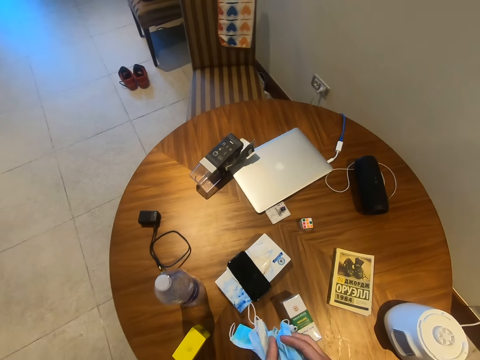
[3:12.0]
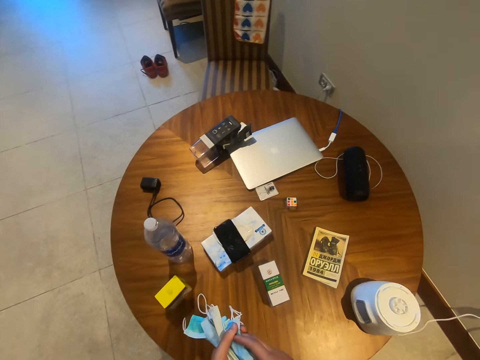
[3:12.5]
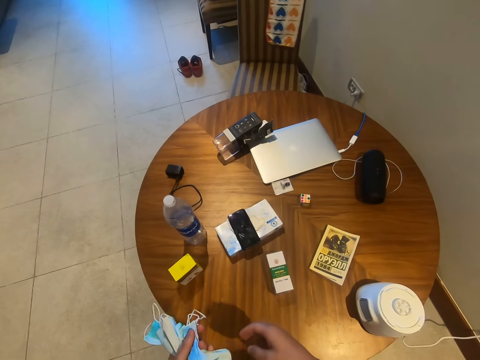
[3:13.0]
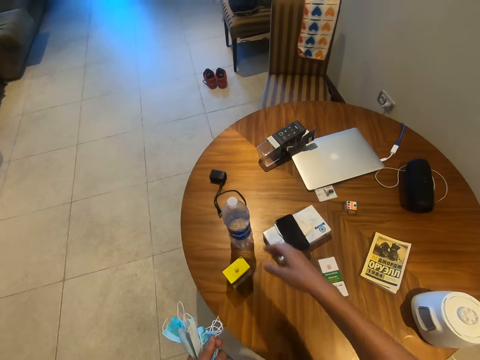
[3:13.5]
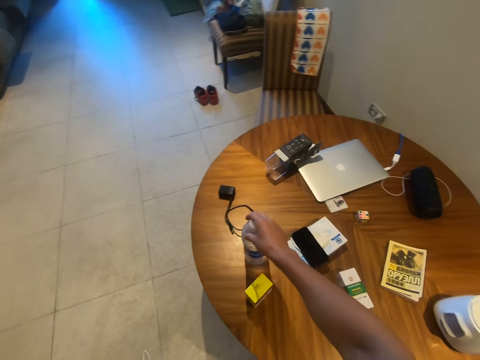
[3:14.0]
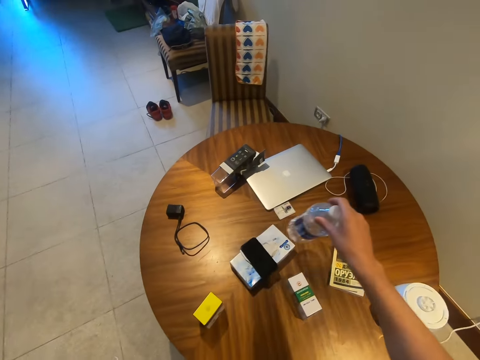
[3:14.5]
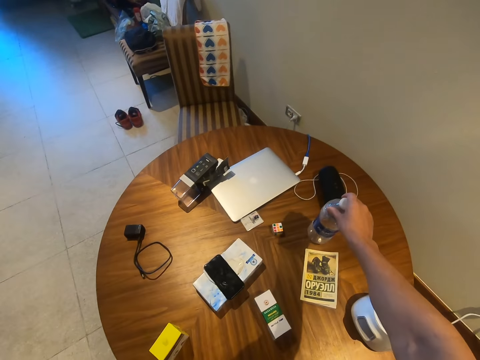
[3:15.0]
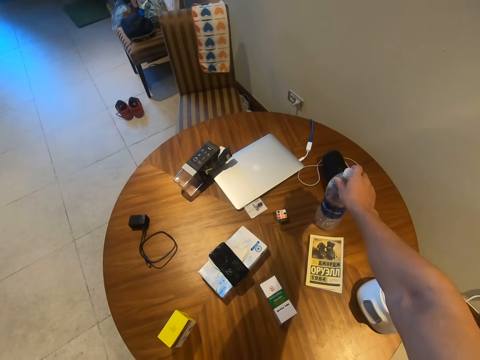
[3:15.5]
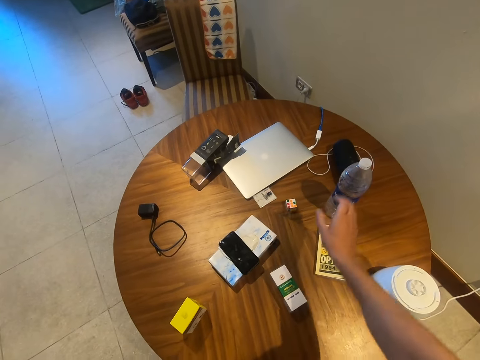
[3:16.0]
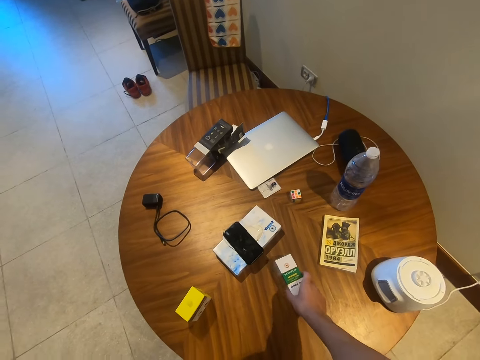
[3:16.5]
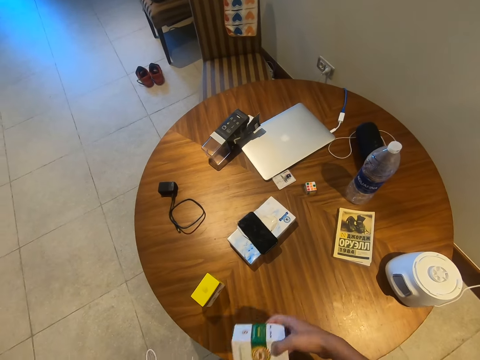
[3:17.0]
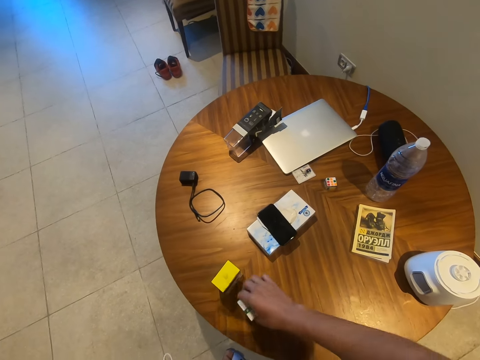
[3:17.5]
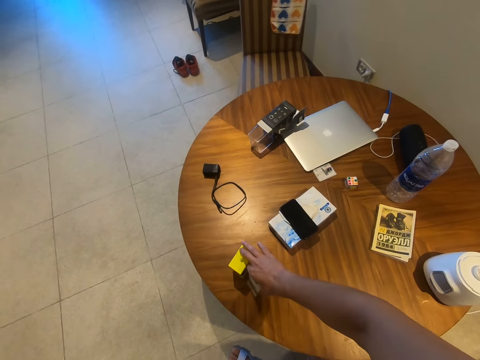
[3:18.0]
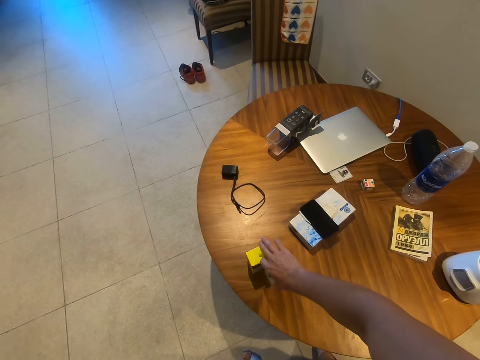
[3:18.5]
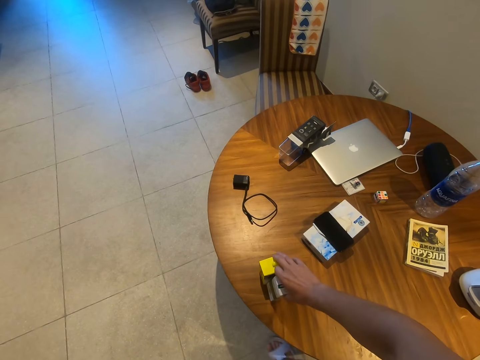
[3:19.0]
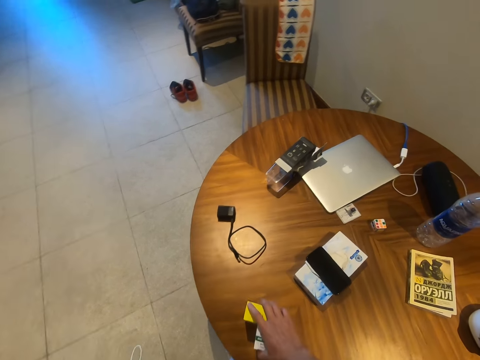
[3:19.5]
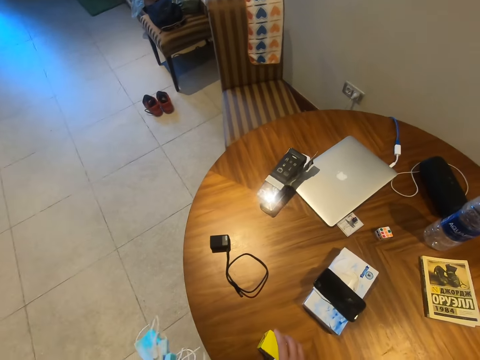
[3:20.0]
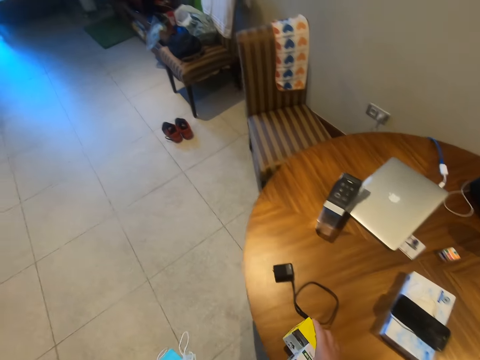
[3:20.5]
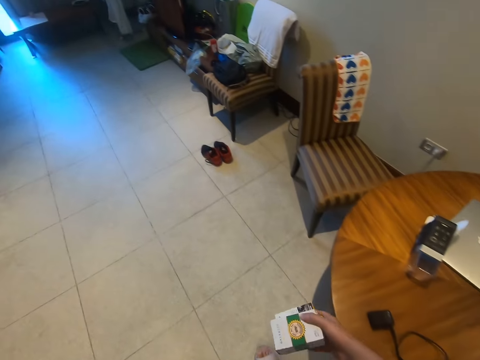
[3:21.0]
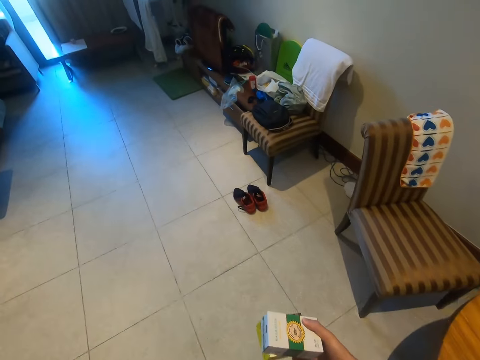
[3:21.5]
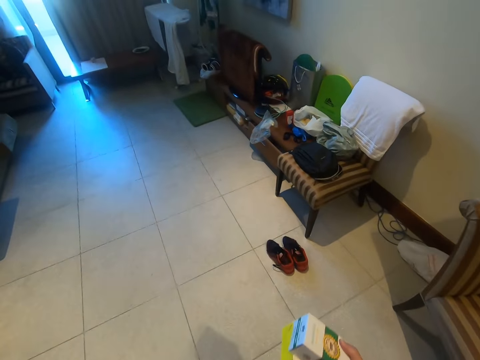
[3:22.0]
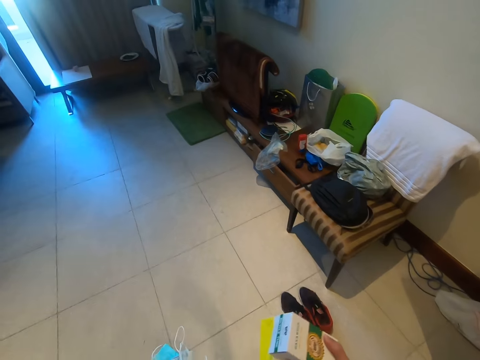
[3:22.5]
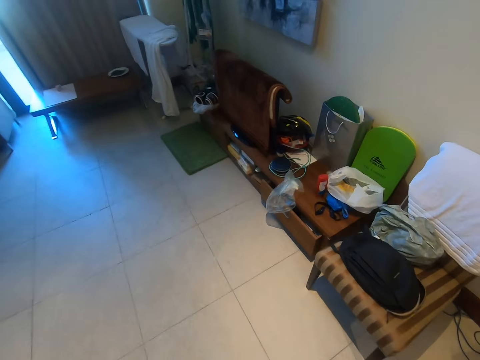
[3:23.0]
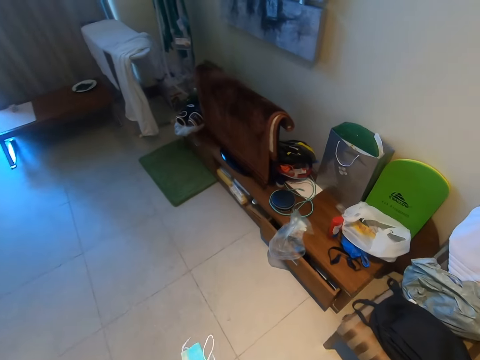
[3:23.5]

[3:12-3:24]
The camera wearer moves the bottle aside. They take the bottle and put the bottle on the table. They pick the boxes. They walk around the room.

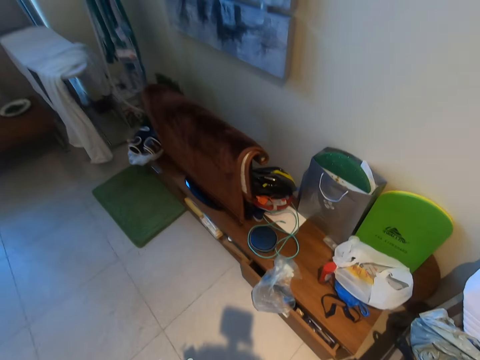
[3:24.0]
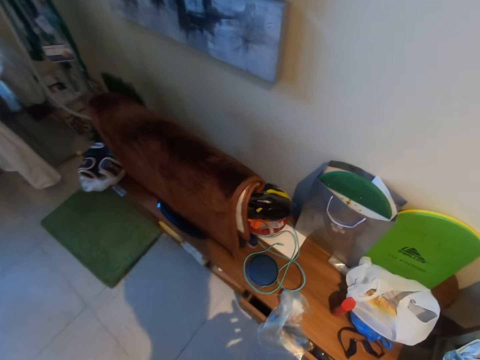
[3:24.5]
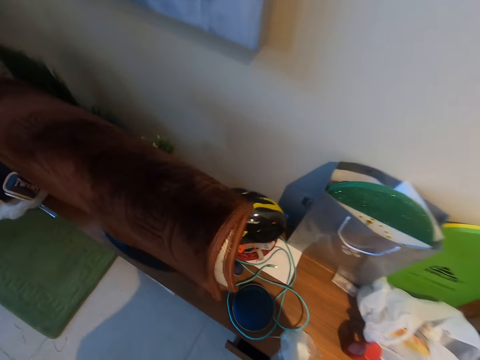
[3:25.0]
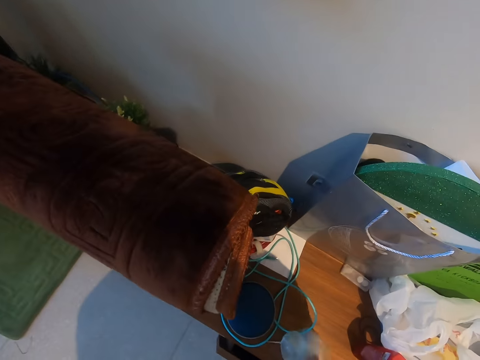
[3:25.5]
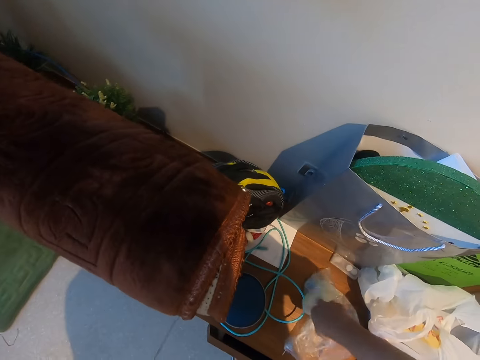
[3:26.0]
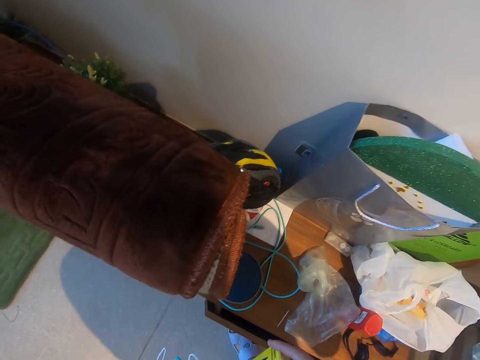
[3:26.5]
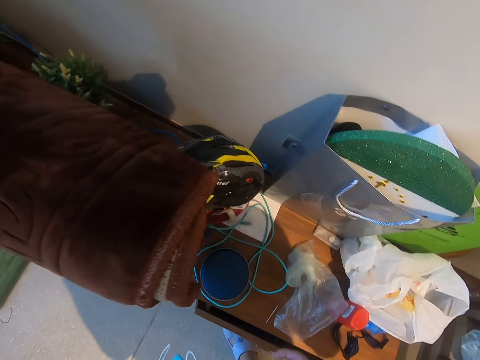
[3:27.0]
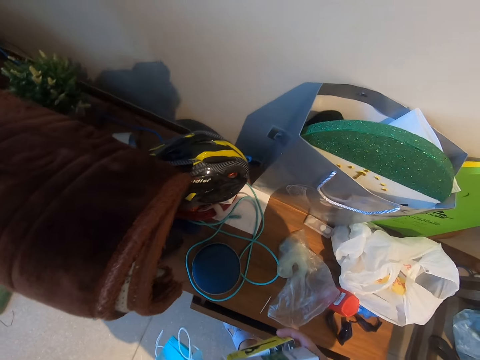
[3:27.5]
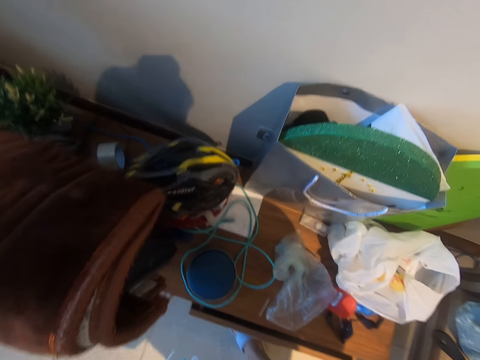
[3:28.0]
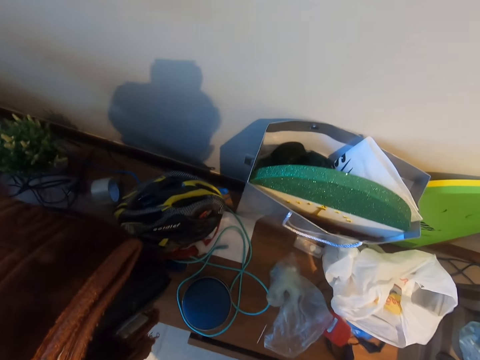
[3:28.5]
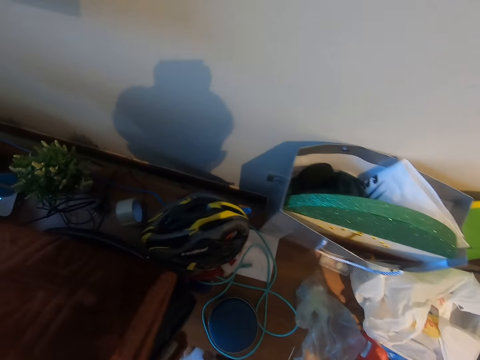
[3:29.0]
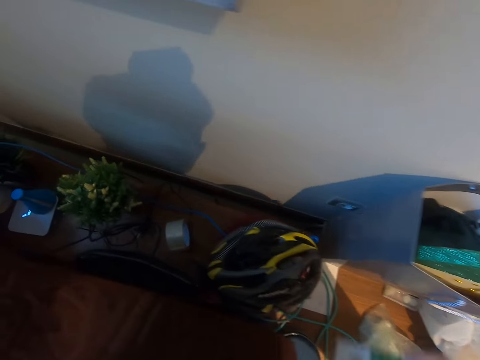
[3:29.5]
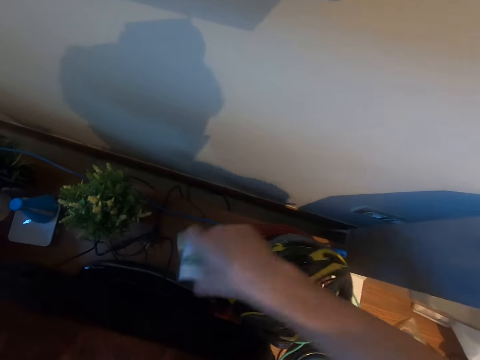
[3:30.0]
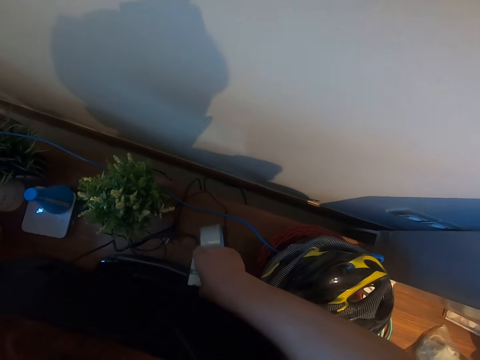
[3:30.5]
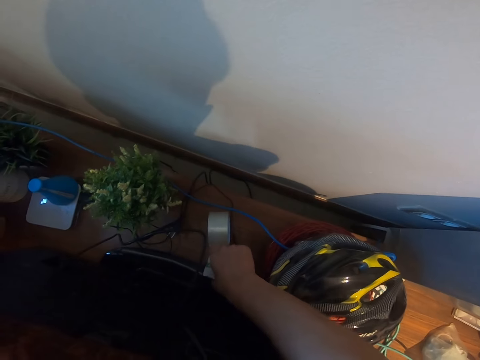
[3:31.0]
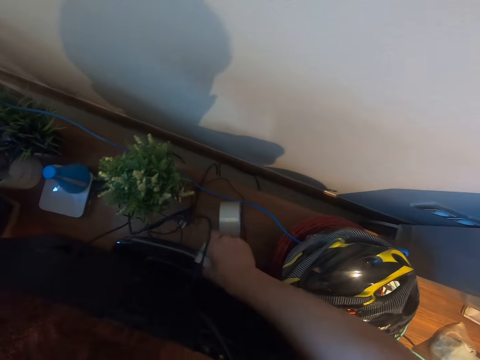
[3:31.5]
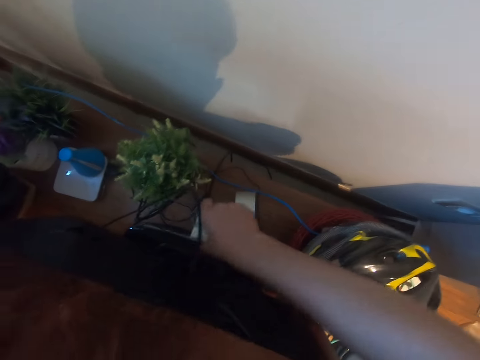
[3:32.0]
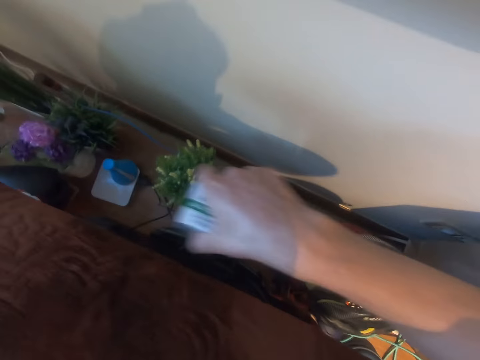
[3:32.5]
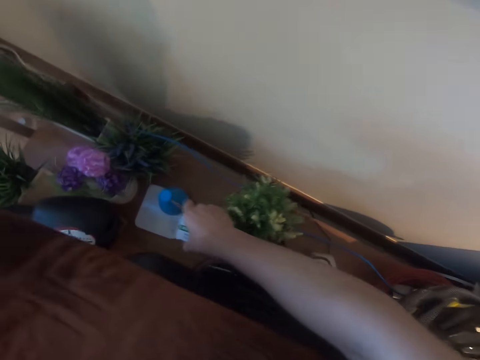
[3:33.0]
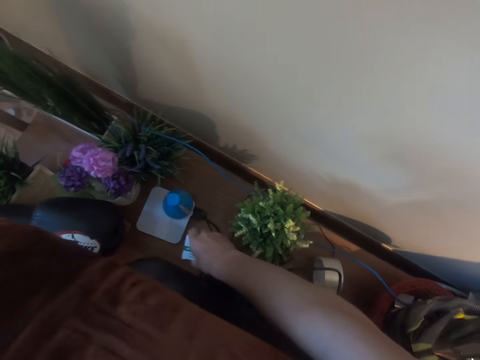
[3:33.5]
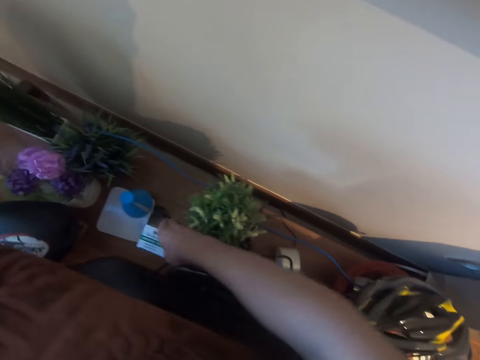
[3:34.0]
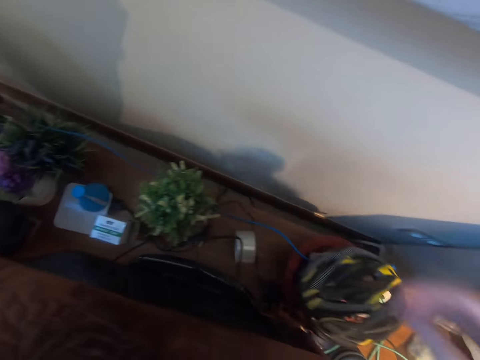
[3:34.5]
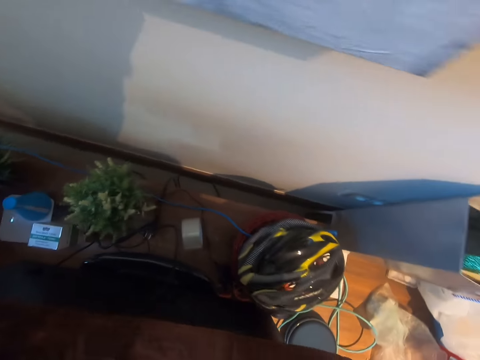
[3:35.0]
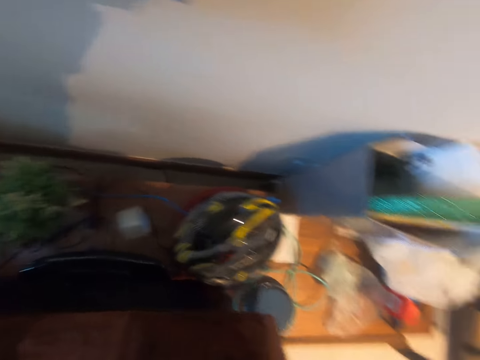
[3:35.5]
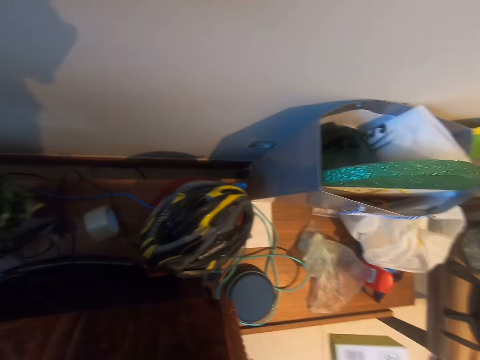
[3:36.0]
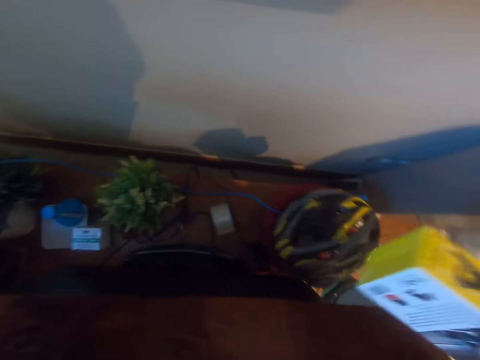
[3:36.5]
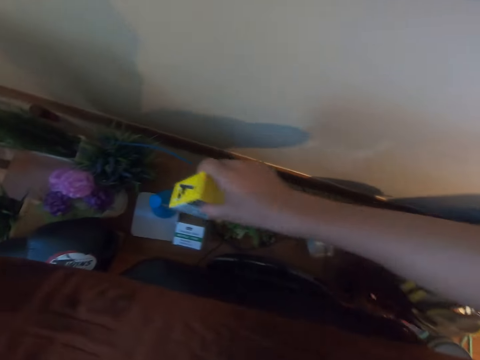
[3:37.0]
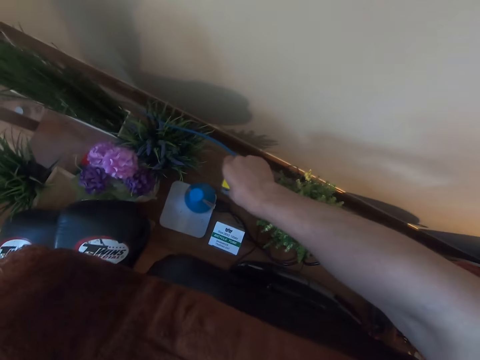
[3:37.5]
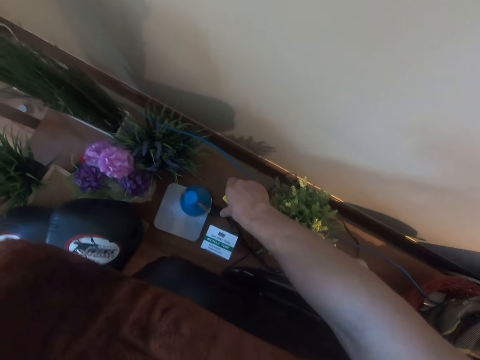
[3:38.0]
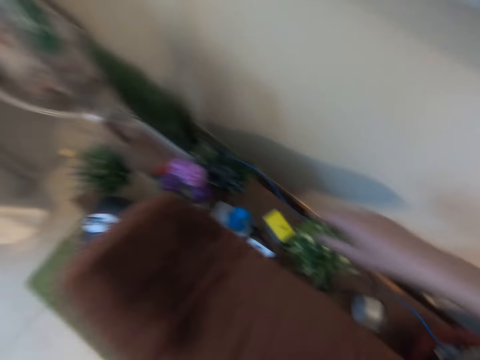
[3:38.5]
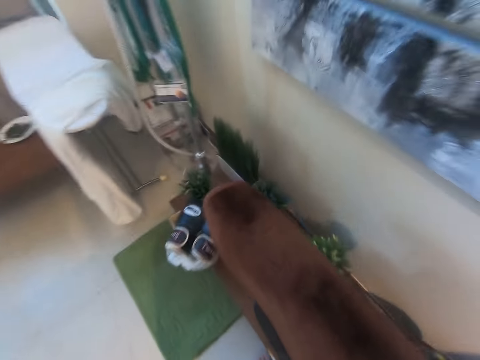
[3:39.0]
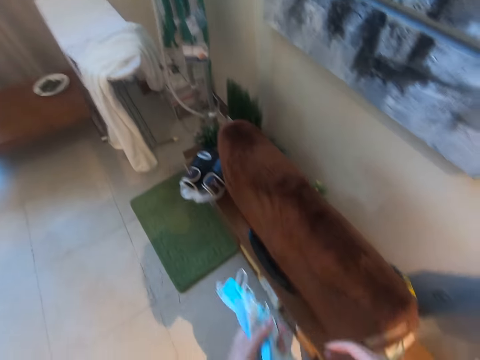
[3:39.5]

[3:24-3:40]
The camera wearer pushes the polythene paper. They put the boxes behind the television. They put the box on the table.
